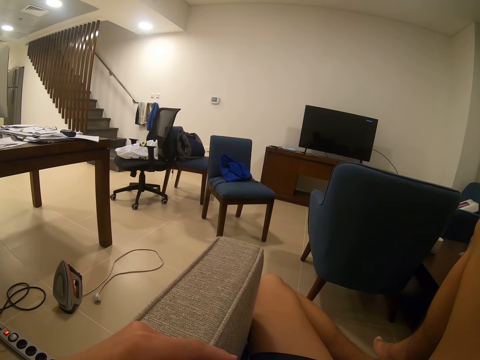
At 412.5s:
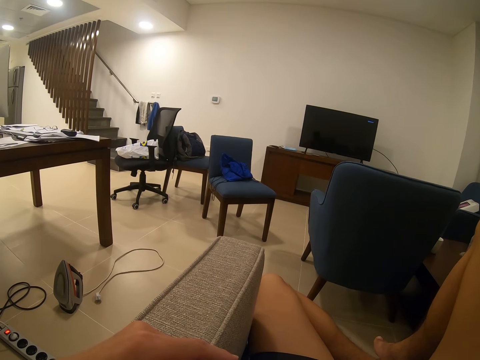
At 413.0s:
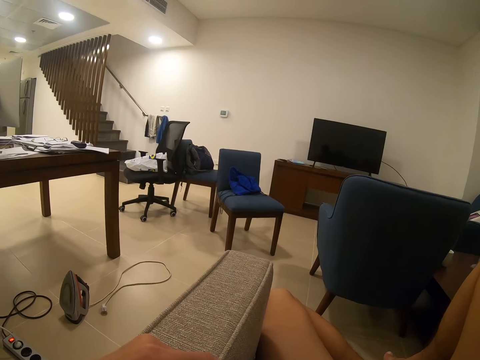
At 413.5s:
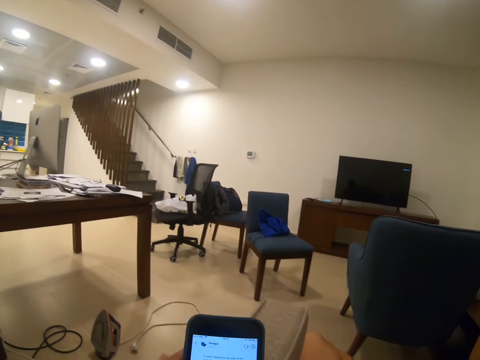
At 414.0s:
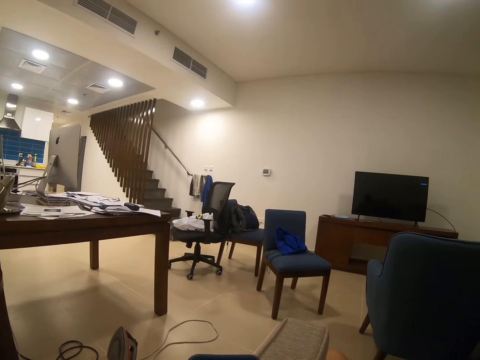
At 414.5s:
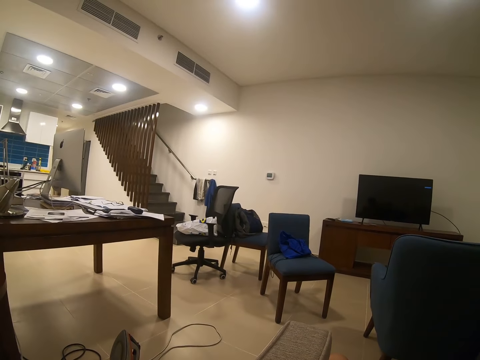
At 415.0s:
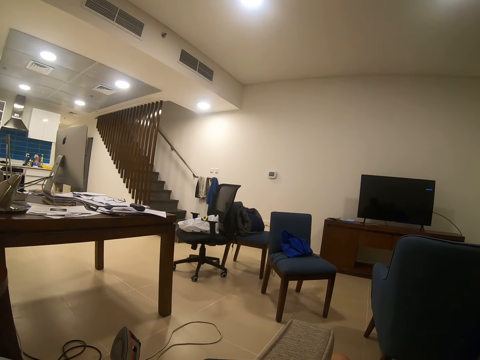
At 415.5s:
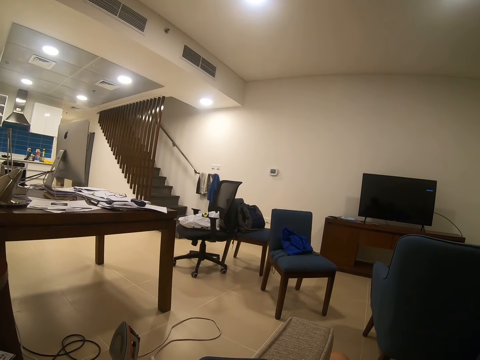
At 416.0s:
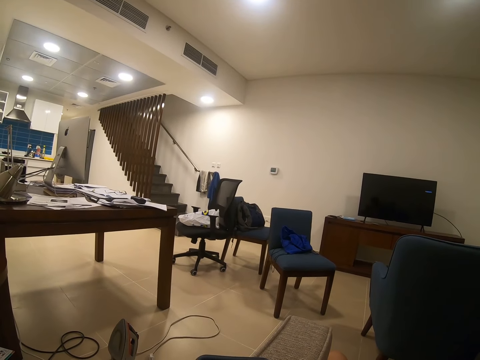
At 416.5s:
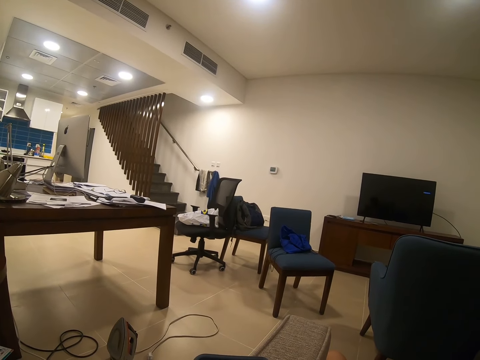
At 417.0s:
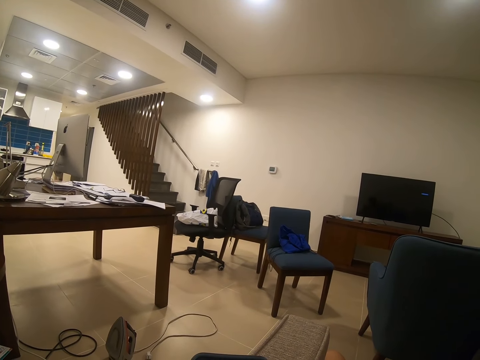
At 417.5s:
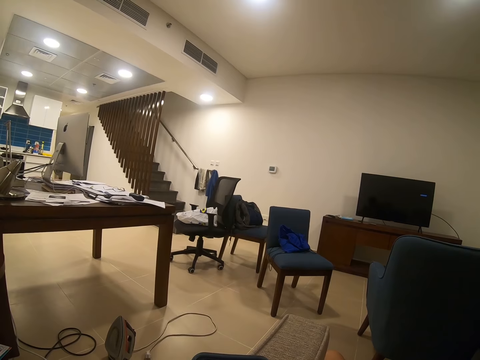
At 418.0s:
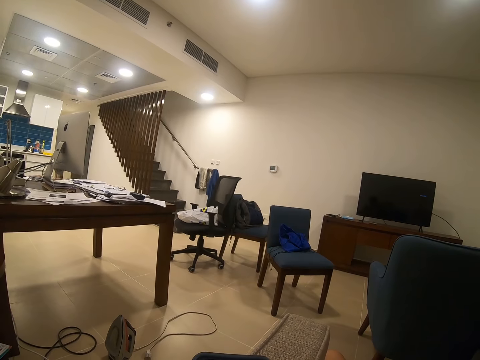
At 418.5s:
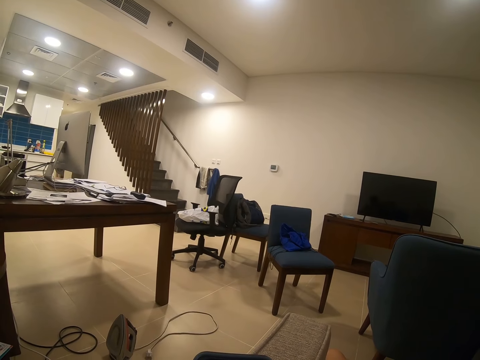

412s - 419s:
The camera wearer uses the phone. They look around. They hold the phone.

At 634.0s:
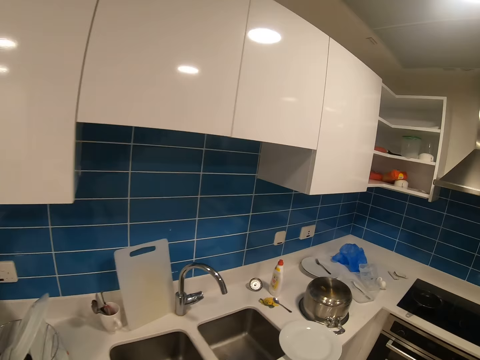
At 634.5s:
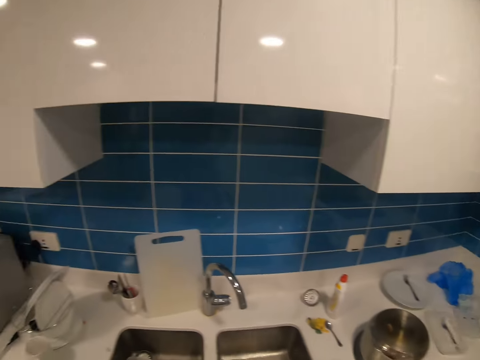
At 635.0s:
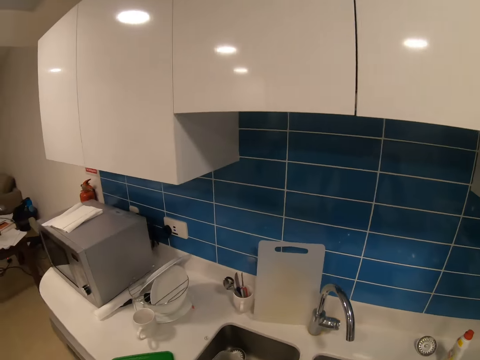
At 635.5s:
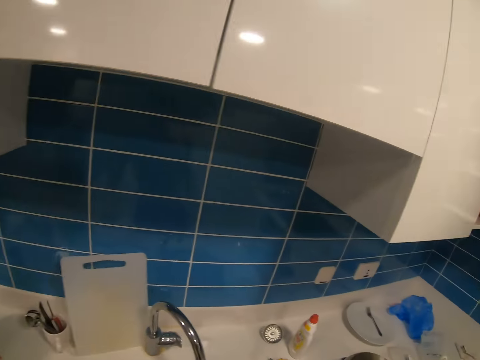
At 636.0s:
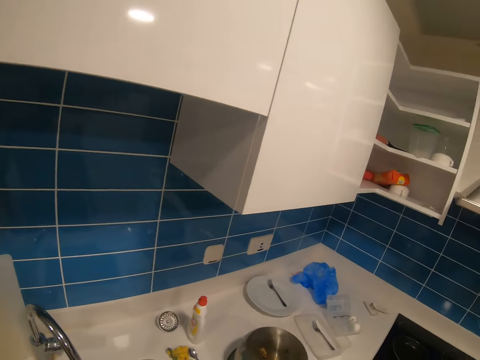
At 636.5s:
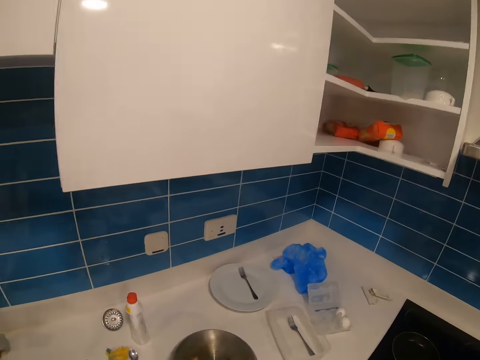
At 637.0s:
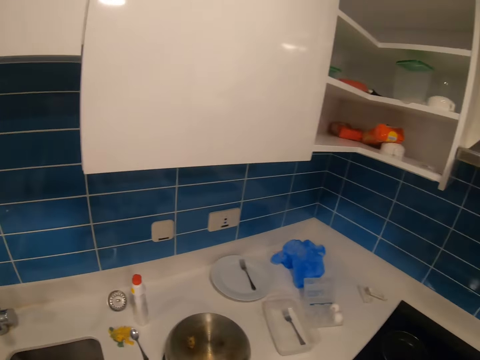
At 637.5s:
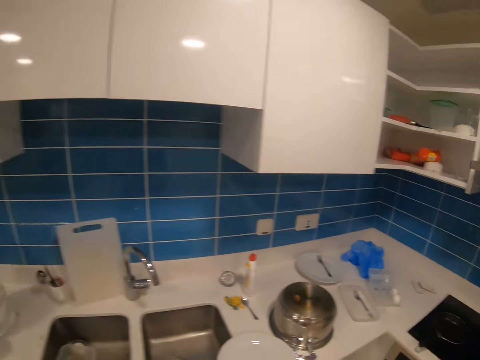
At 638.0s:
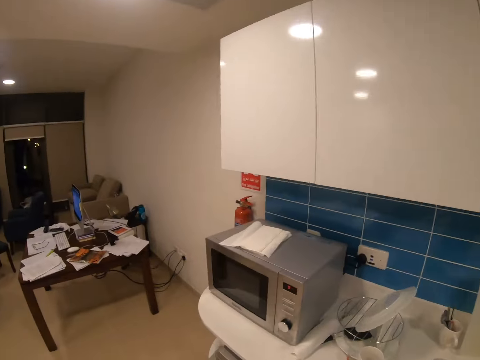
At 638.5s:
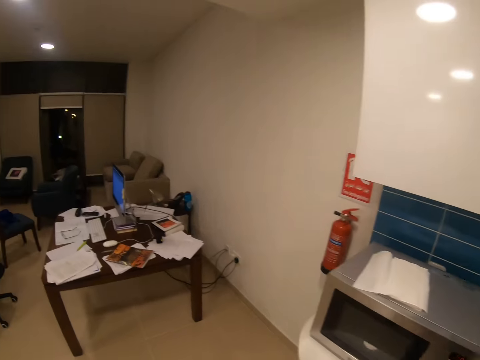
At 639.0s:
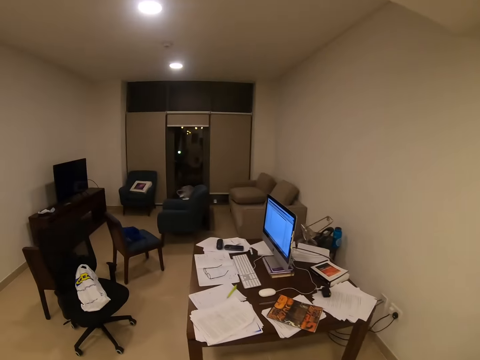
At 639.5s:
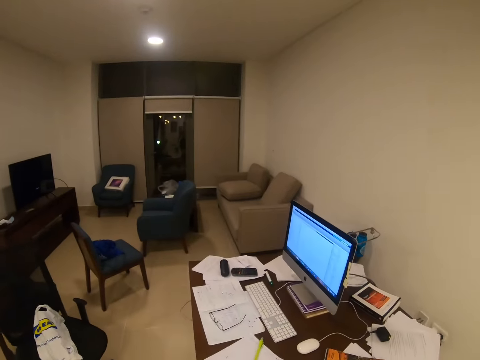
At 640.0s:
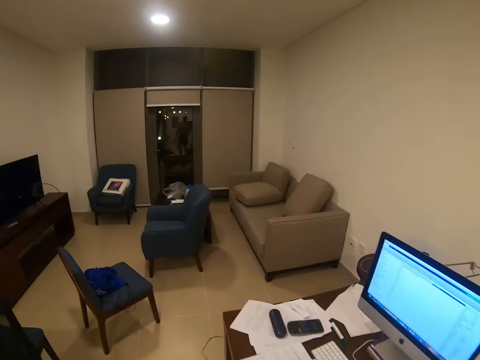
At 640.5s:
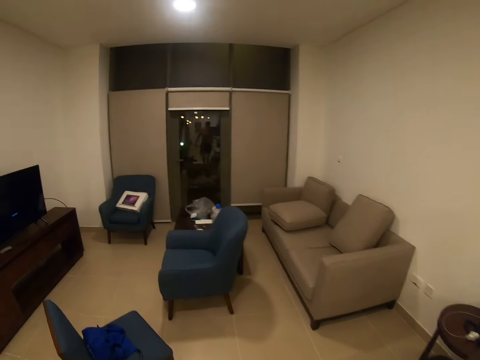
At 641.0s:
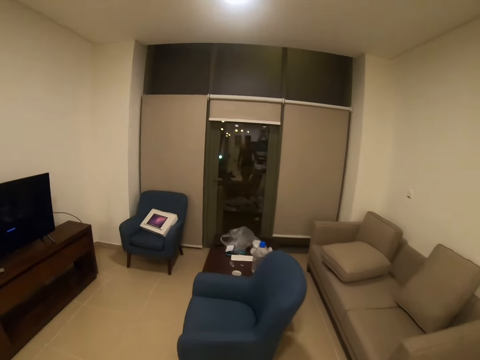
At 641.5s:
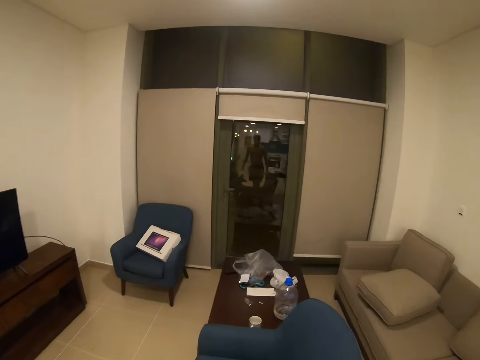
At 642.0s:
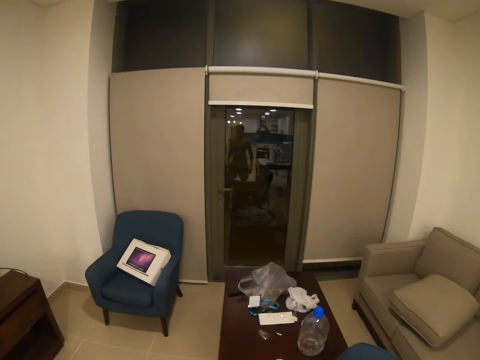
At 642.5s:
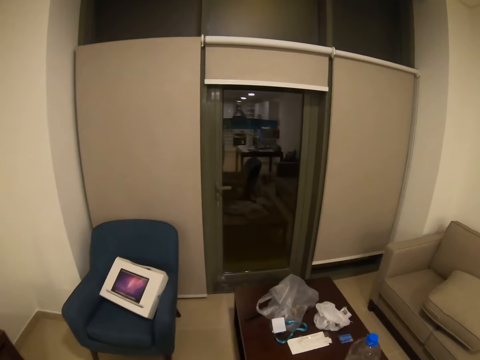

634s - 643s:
The camera wearer looks around the kitchen. They walk toward the table.

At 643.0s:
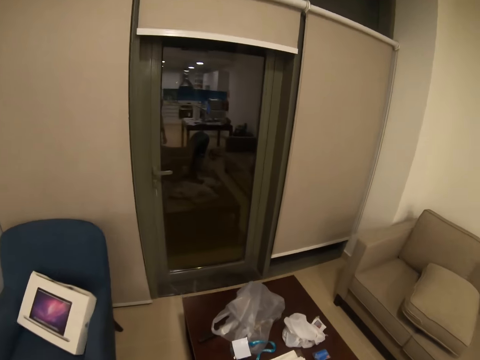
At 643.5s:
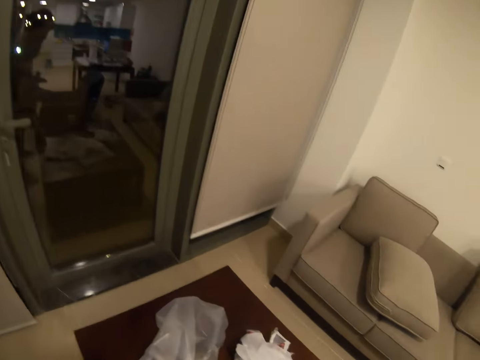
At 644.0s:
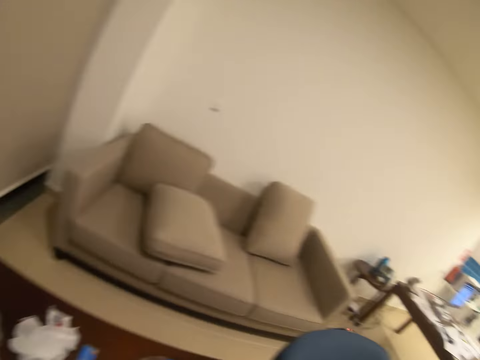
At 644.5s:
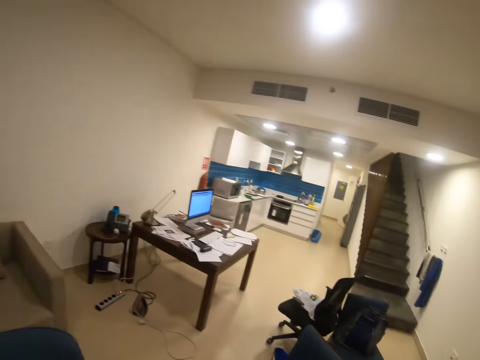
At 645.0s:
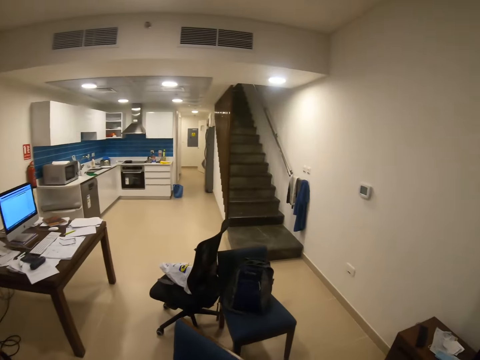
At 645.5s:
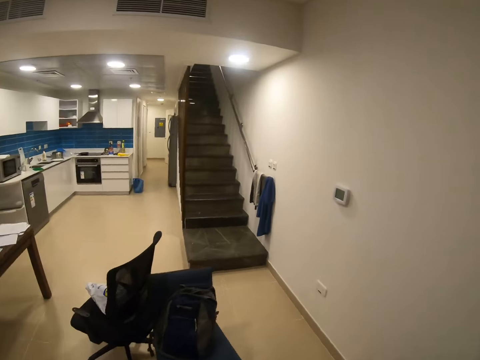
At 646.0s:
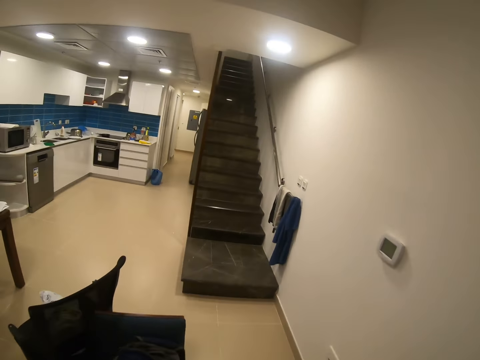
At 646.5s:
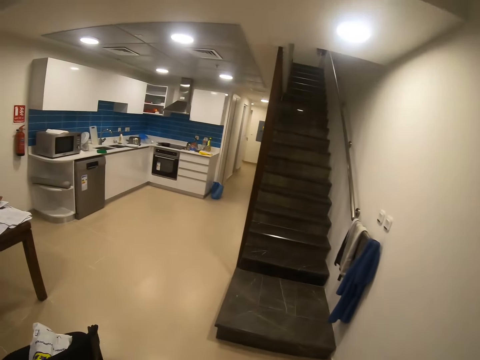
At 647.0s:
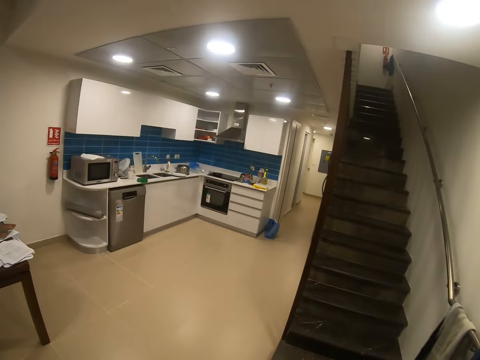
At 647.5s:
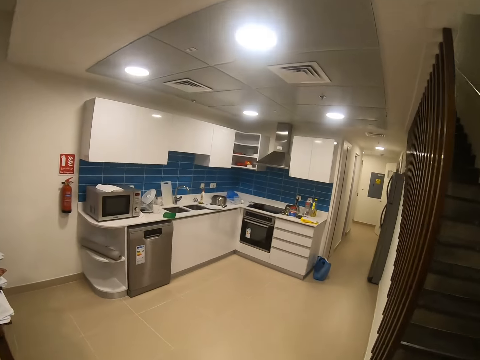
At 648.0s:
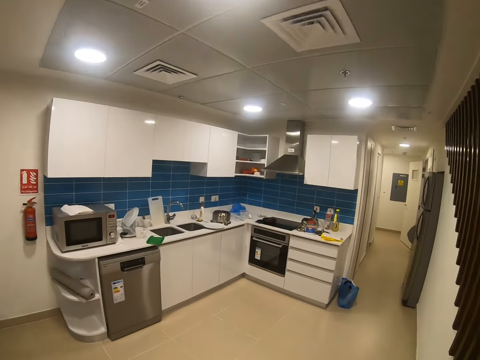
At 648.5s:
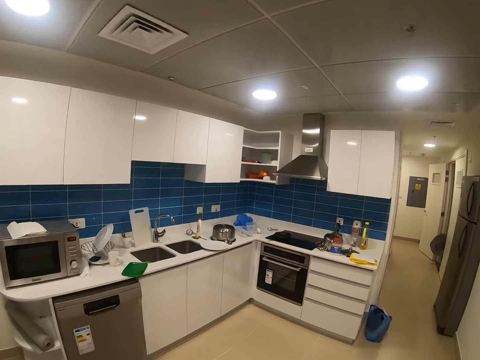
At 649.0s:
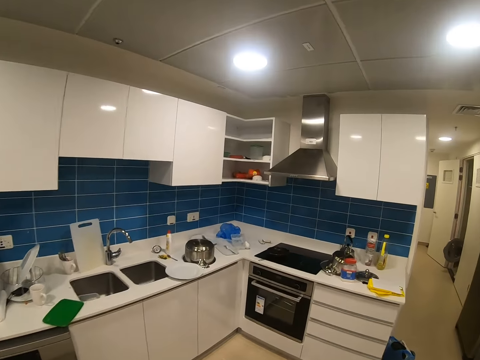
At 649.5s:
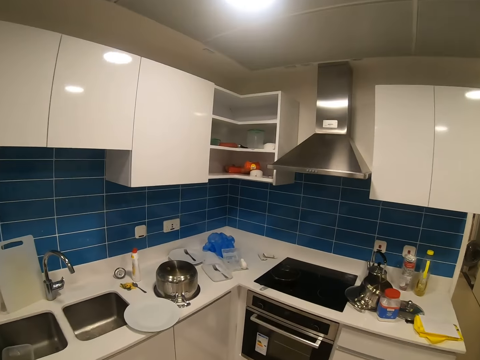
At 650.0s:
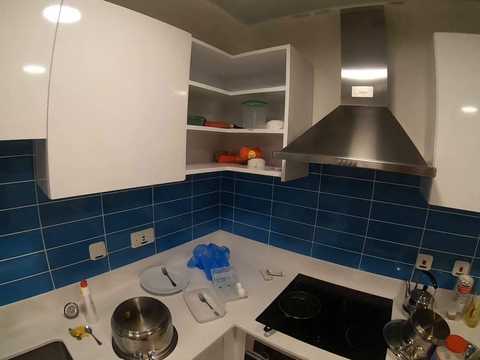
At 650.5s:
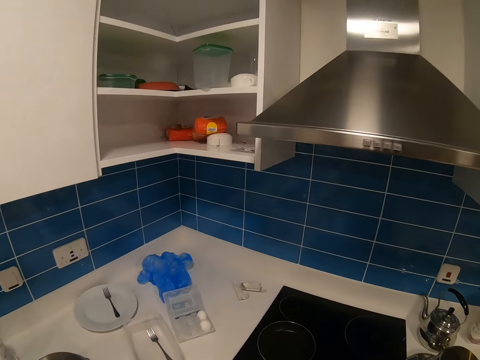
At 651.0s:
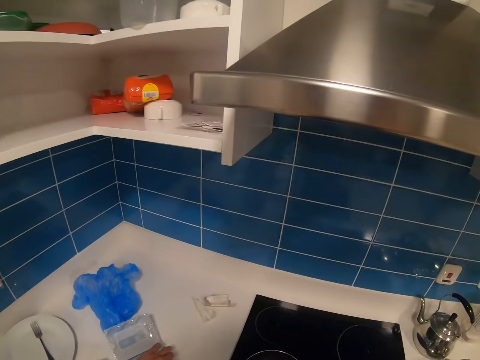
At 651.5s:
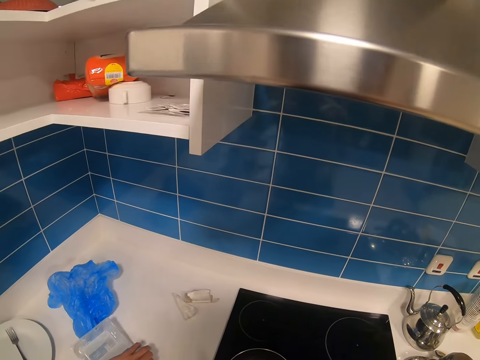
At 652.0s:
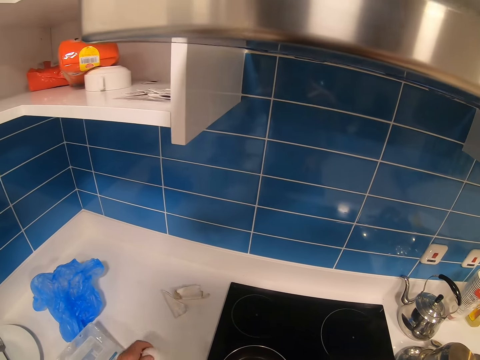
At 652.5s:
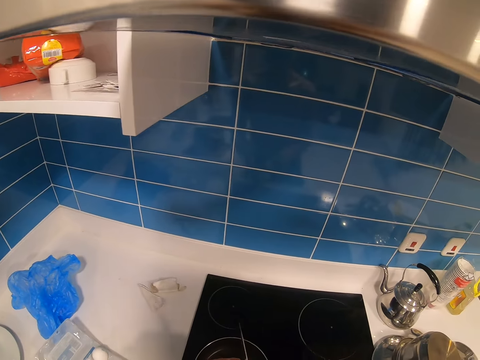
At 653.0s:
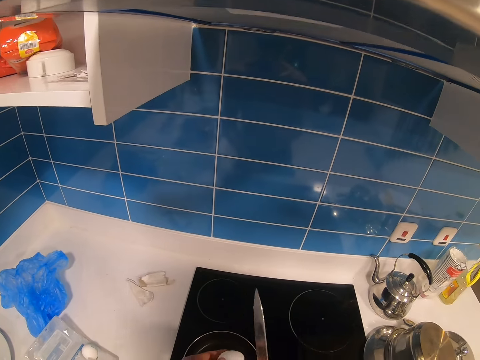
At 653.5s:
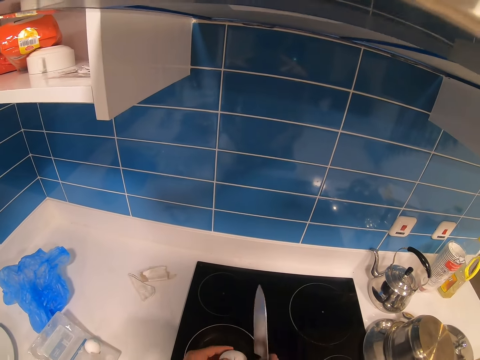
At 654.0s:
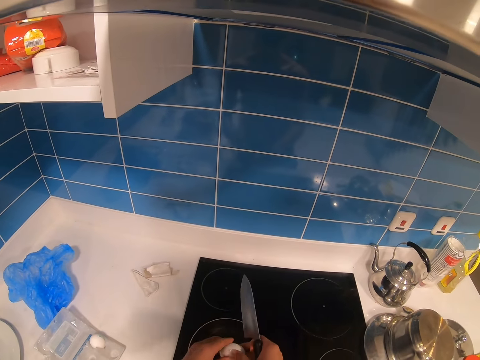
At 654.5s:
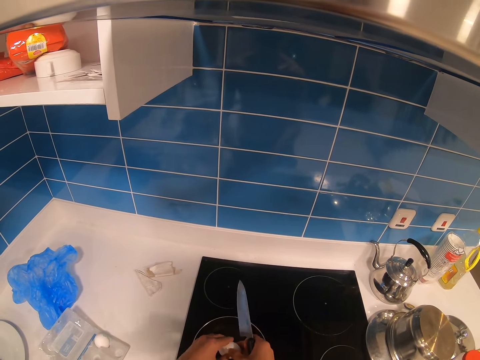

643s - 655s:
The camera wearer looks at the seat. They pick up a knife. They walk toward the cooker. They pick up an egg. They break the egg. They hit the egg with the knife.
